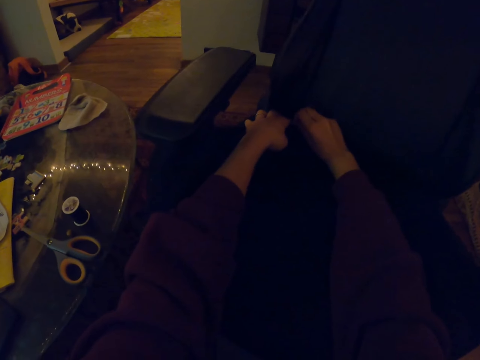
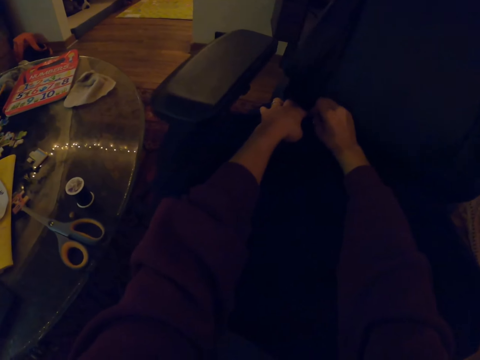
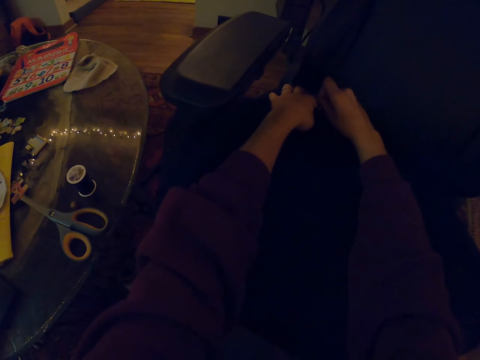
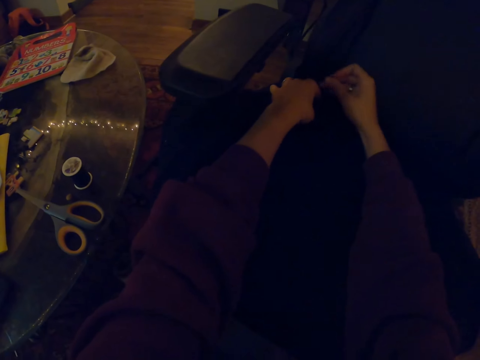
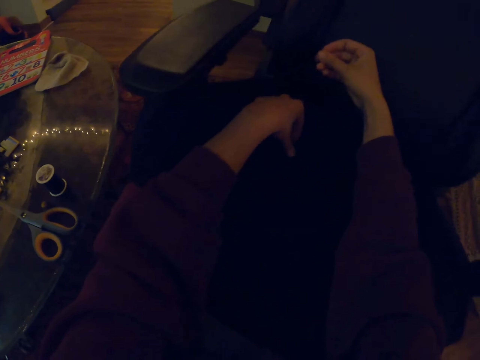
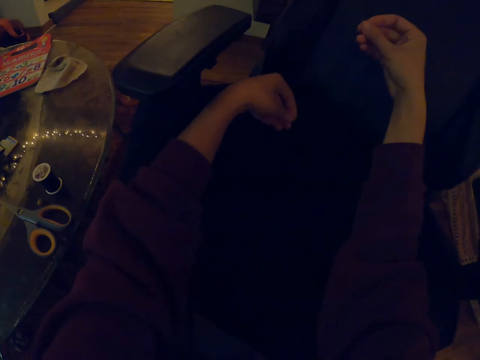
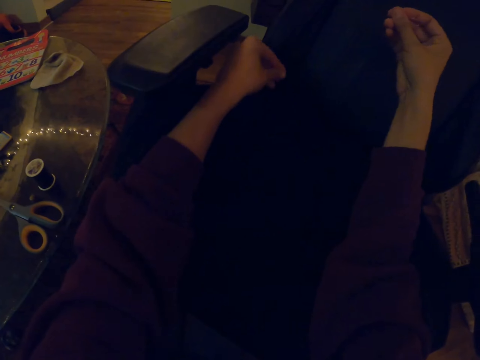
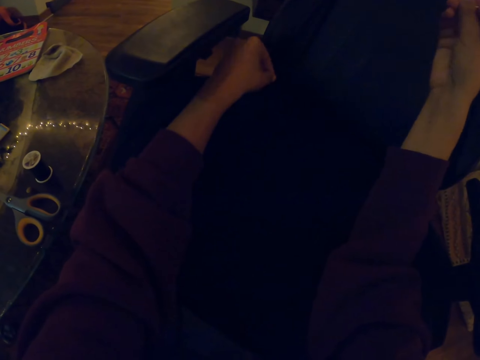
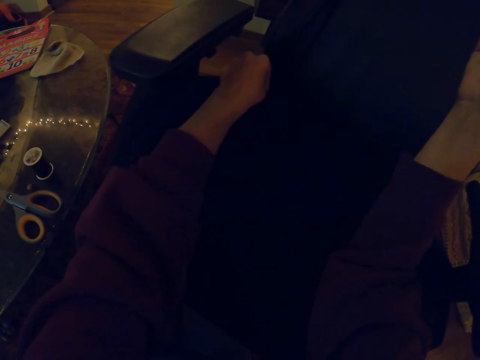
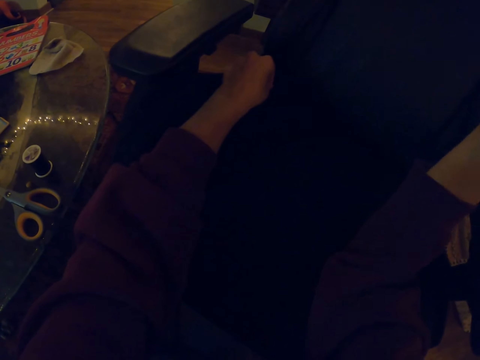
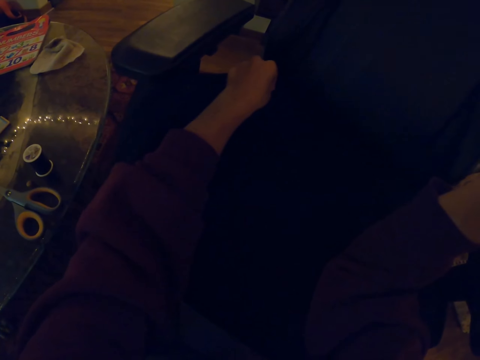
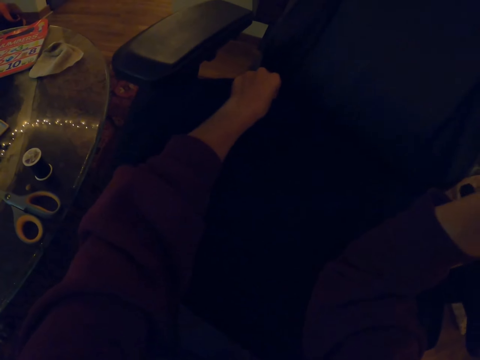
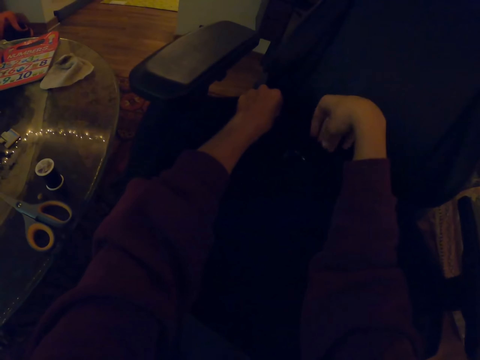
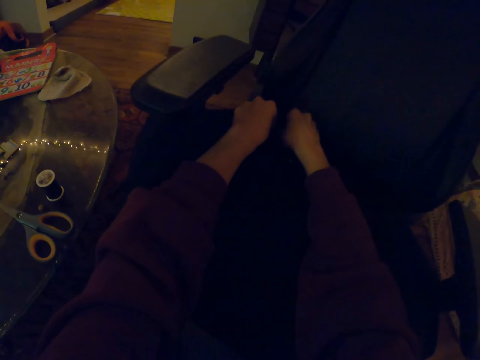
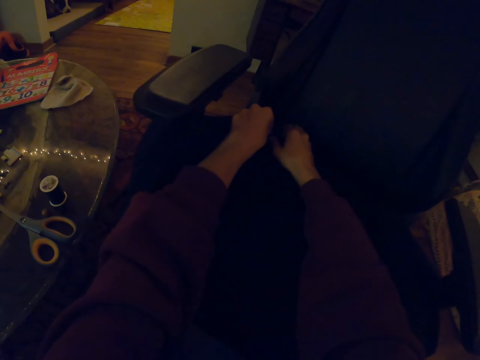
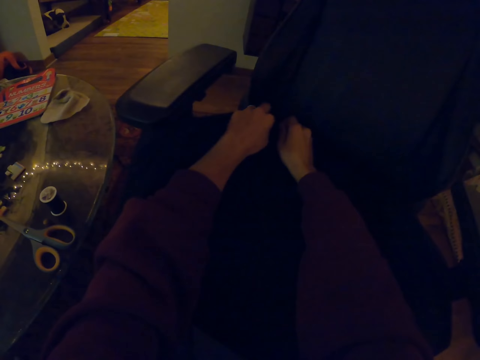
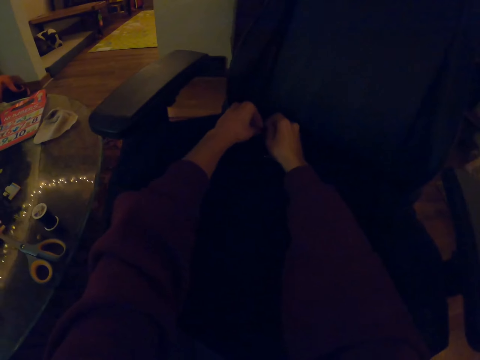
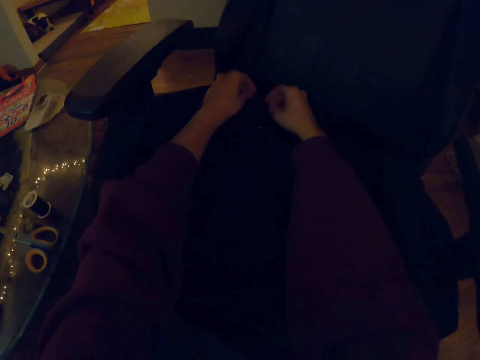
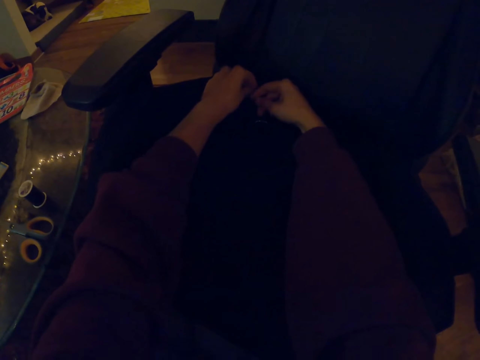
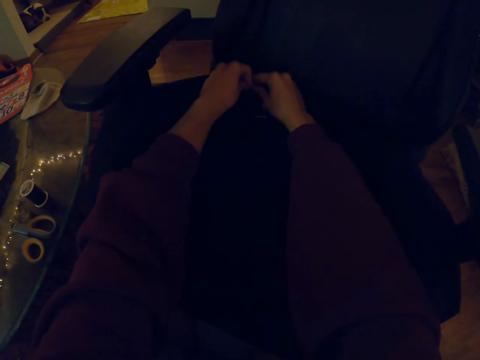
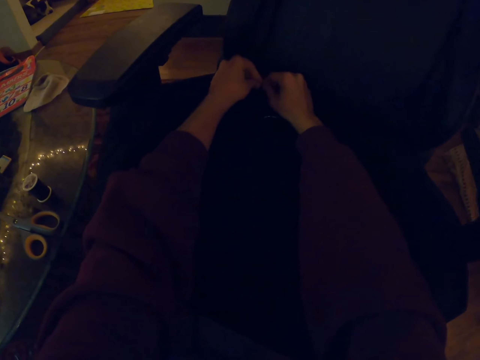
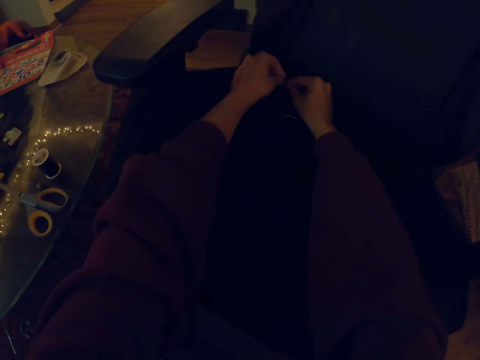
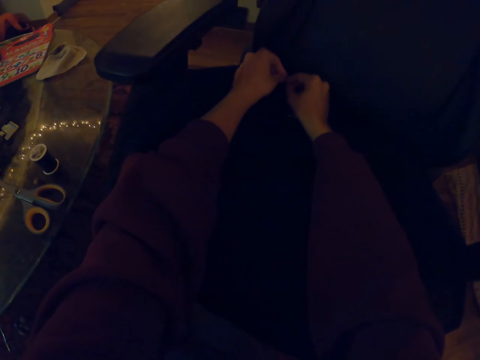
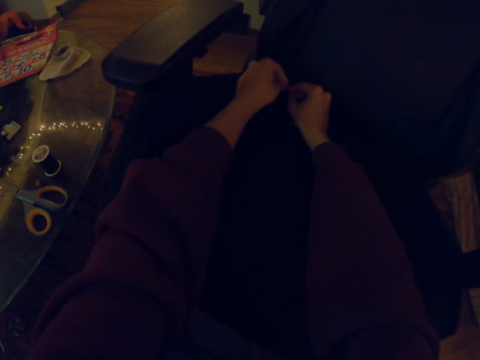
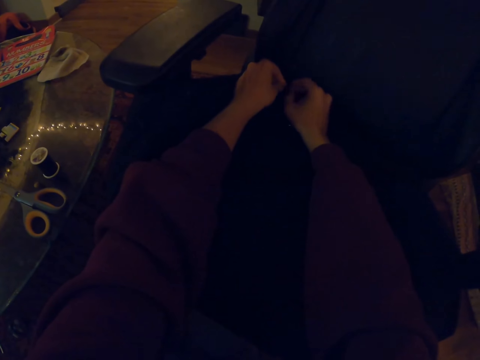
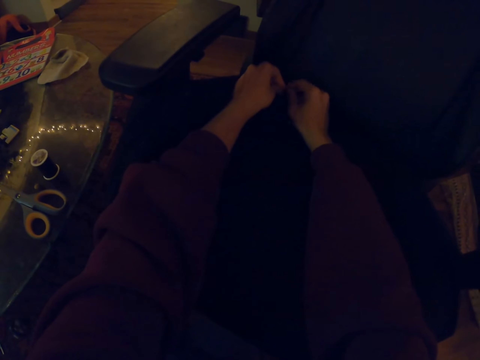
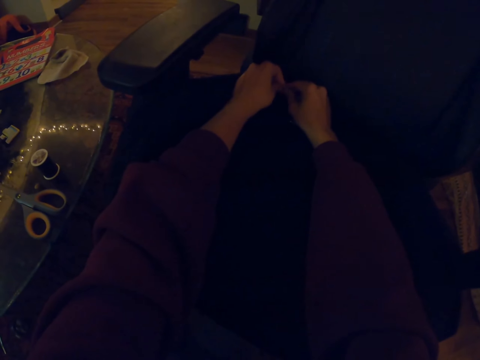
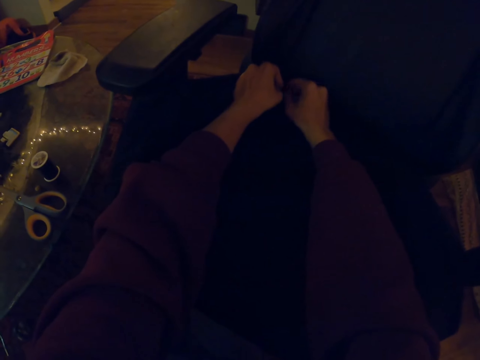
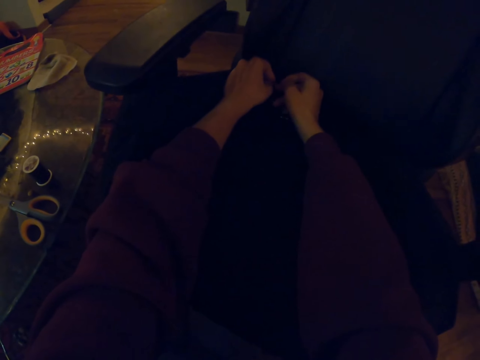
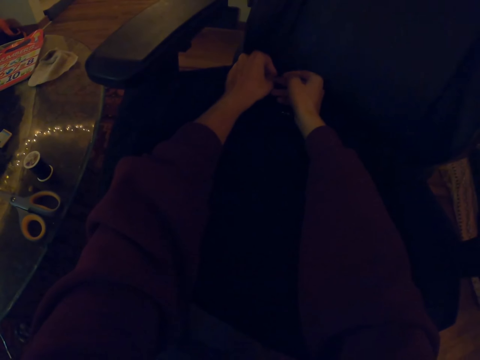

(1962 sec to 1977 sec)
The camera wearer pulls a needle. They stitch the chair with a curved needle.

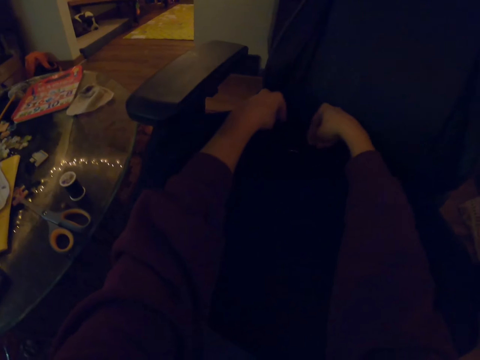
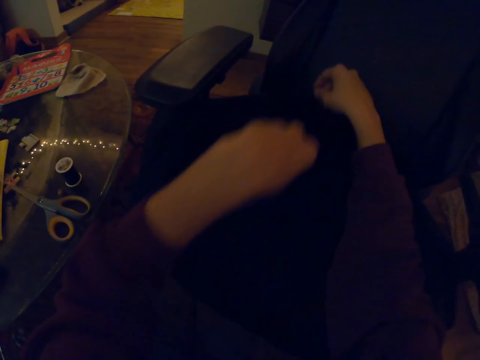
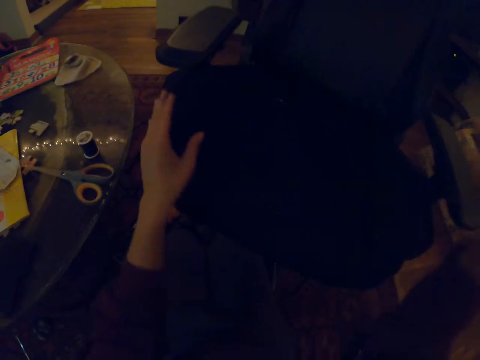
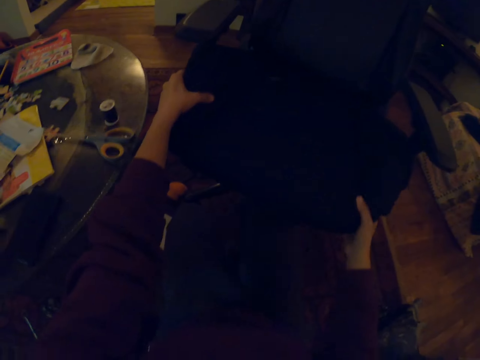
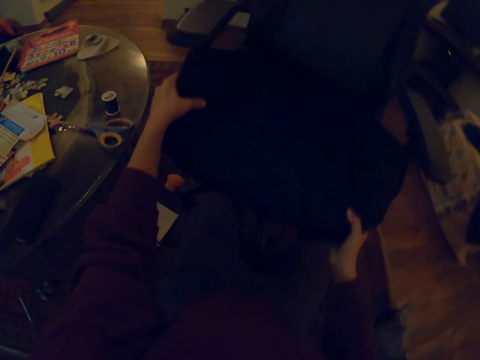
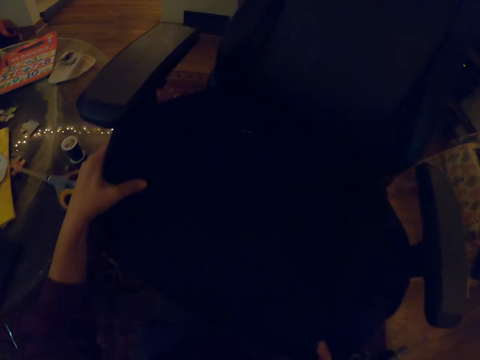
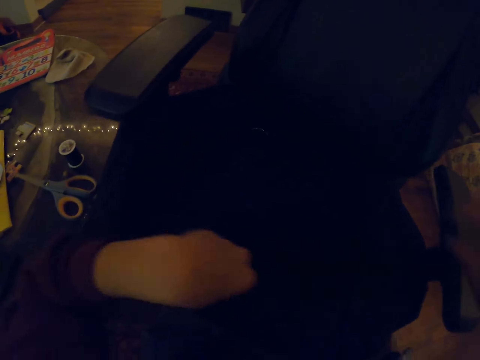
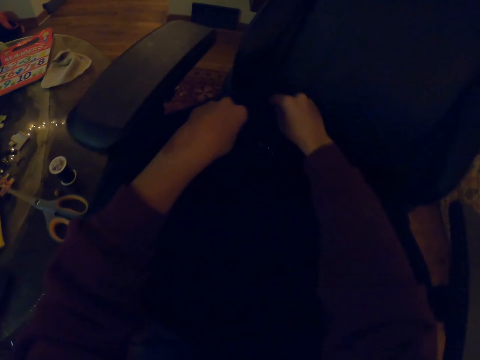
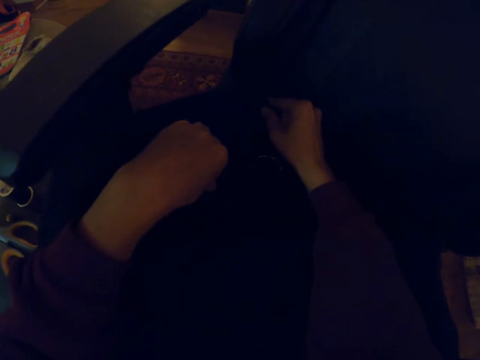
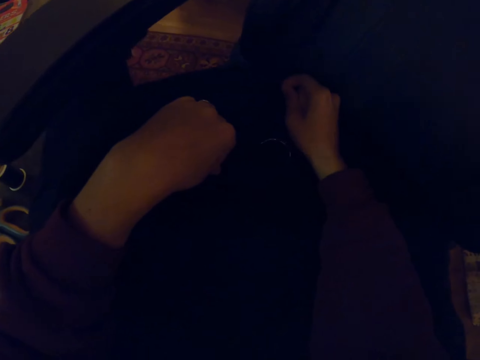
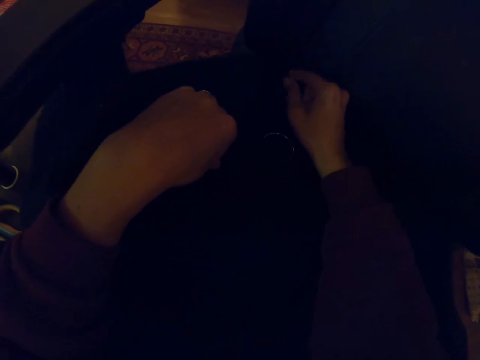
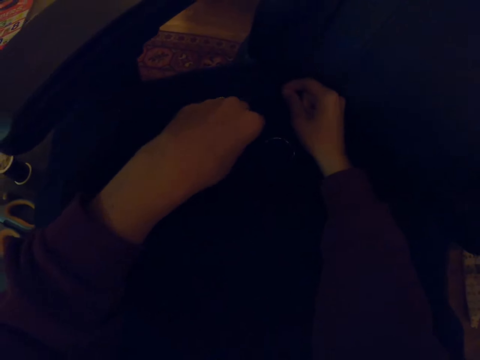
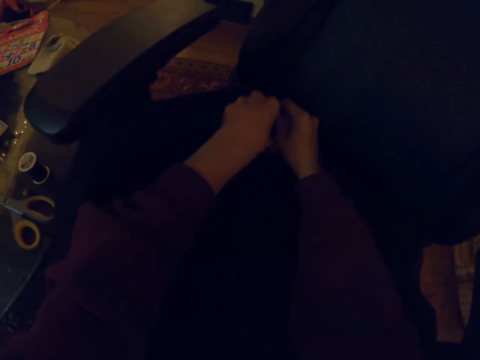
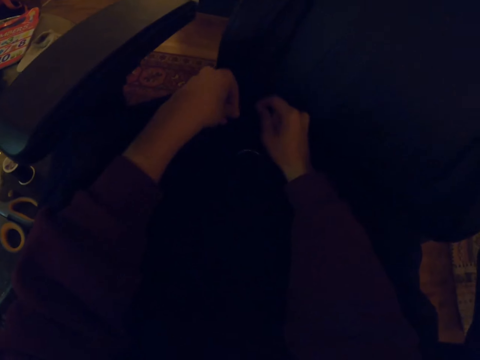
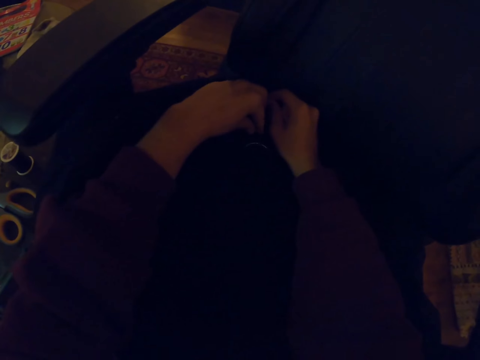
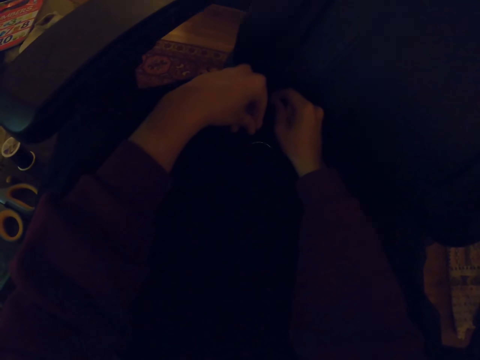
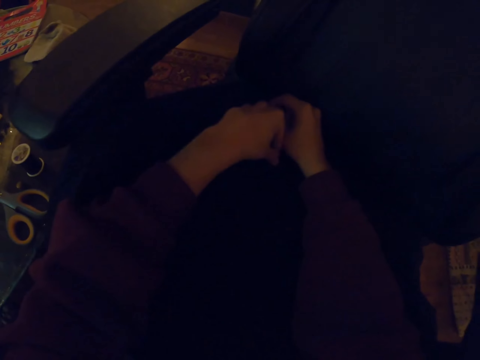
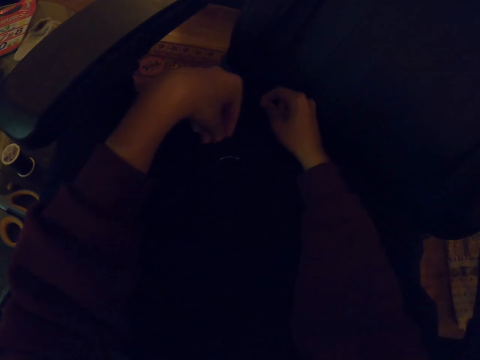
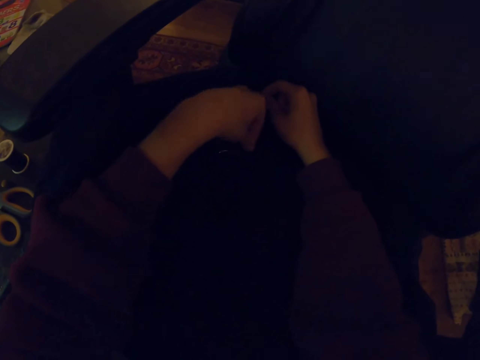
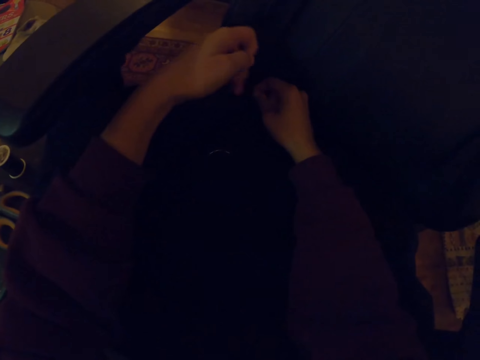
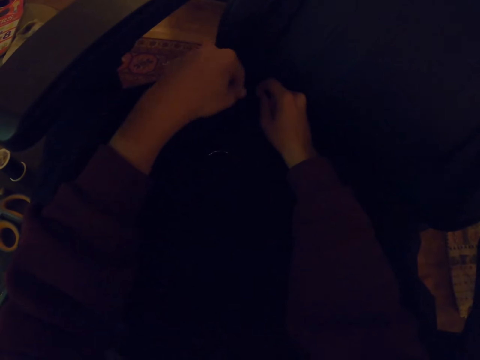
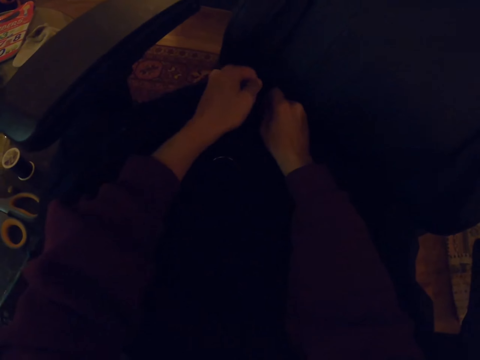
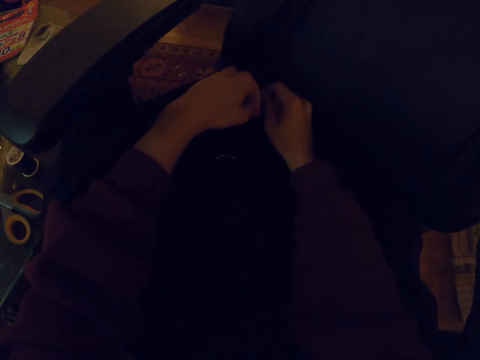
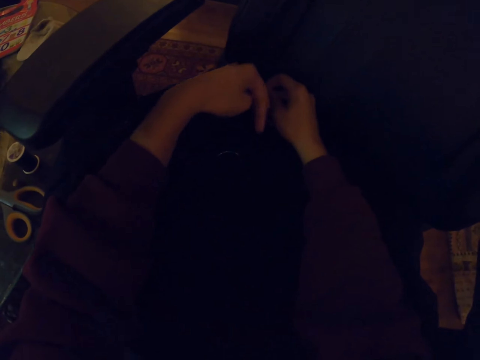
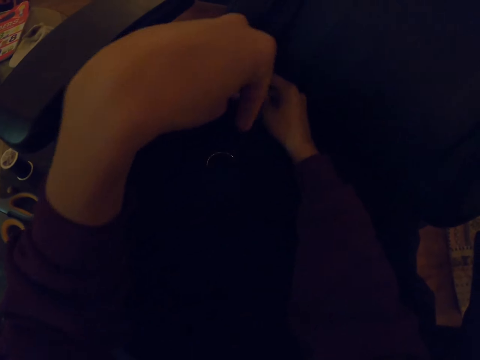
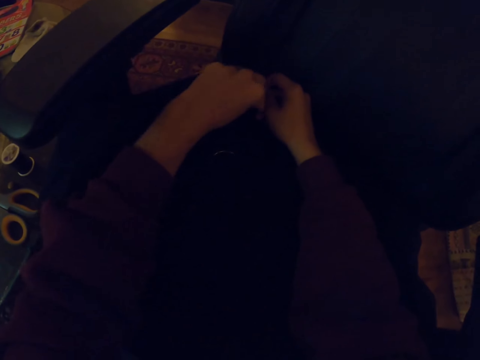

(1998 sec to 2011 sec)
The camera wearer moves the seat closer to her. They weave a chair cloth. They tie thread.
